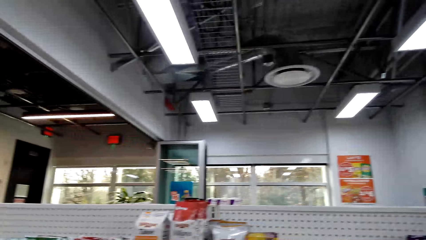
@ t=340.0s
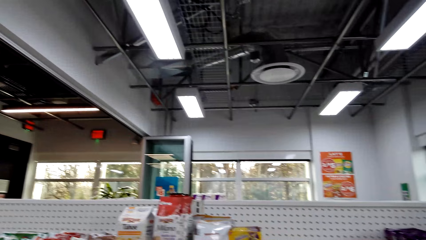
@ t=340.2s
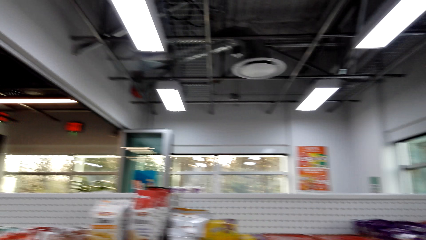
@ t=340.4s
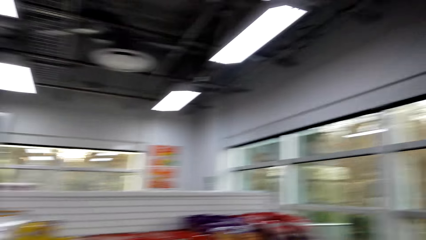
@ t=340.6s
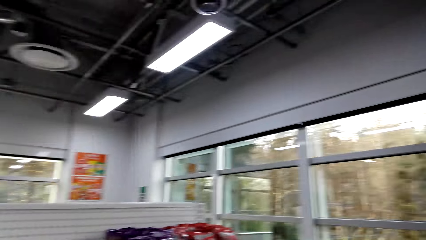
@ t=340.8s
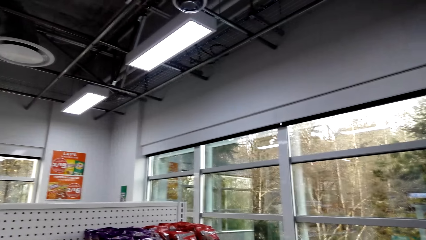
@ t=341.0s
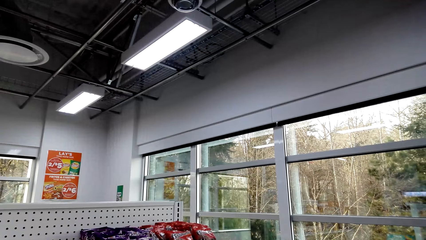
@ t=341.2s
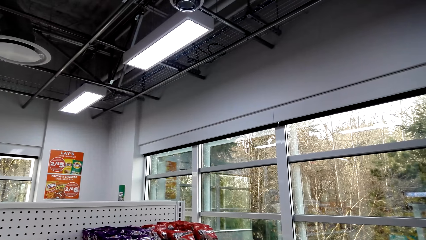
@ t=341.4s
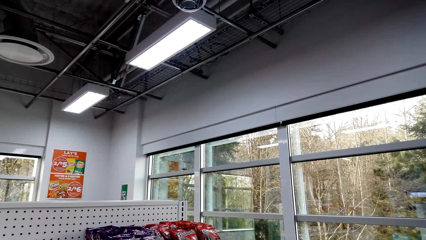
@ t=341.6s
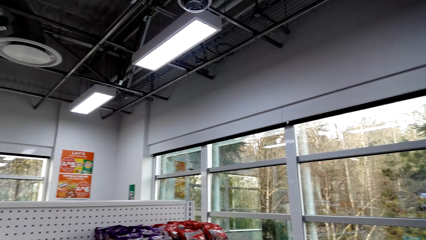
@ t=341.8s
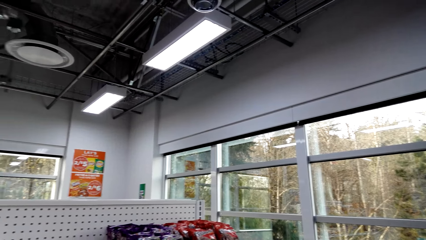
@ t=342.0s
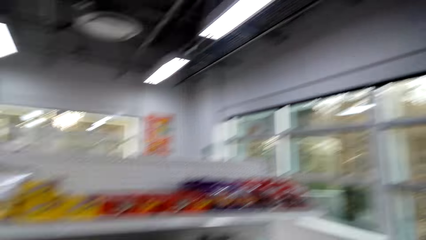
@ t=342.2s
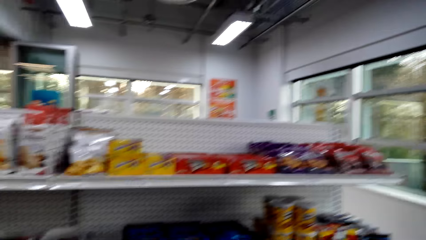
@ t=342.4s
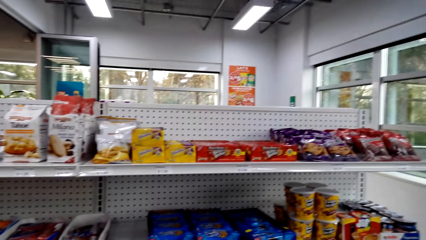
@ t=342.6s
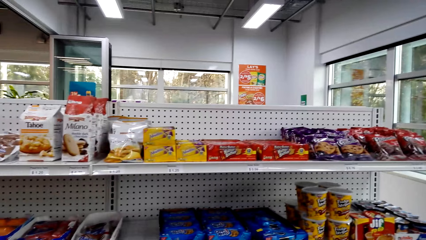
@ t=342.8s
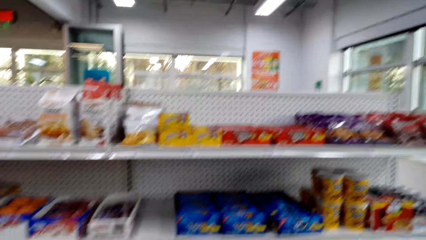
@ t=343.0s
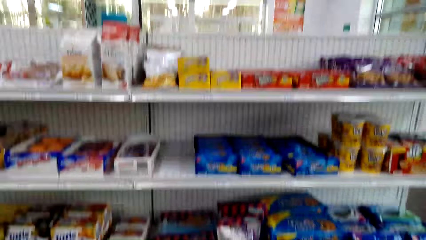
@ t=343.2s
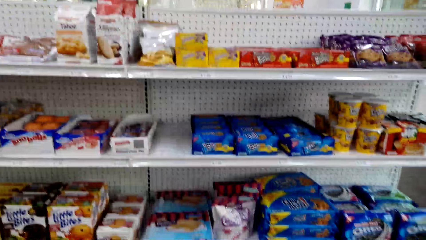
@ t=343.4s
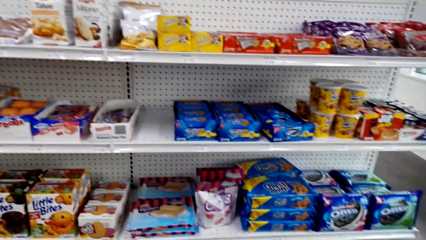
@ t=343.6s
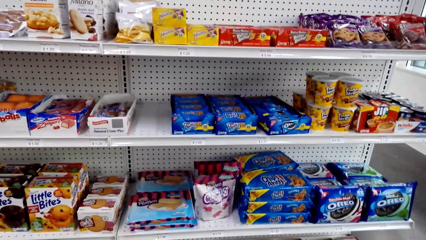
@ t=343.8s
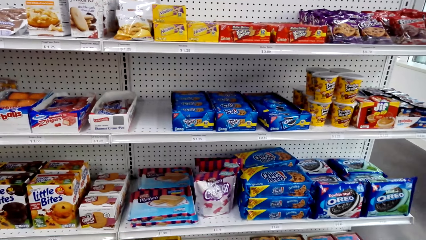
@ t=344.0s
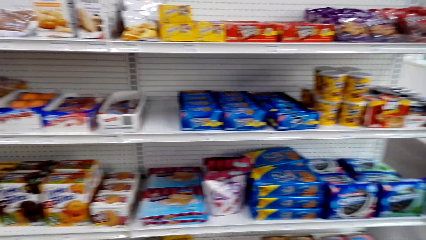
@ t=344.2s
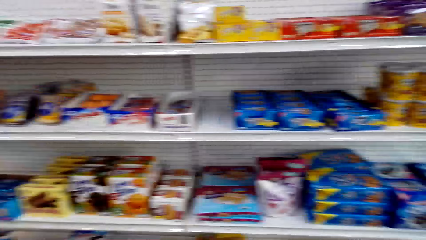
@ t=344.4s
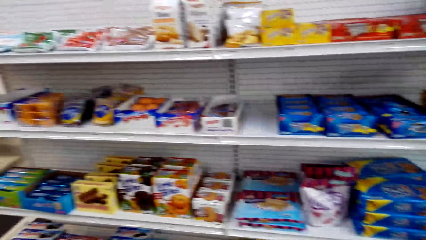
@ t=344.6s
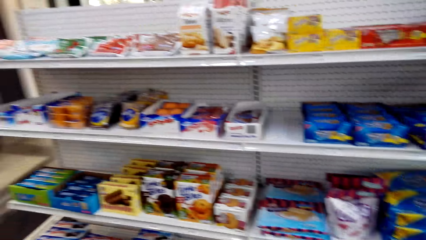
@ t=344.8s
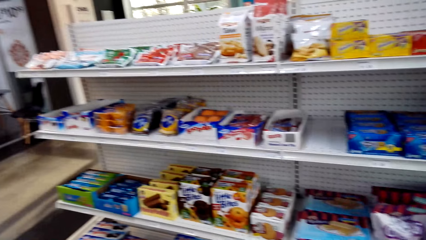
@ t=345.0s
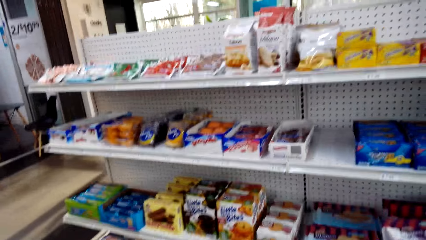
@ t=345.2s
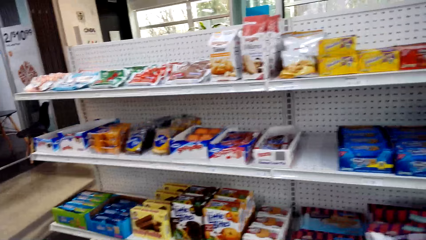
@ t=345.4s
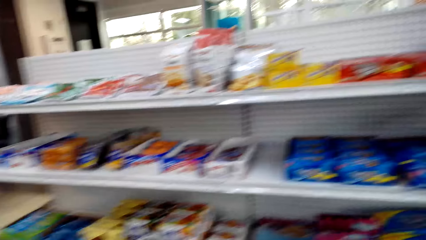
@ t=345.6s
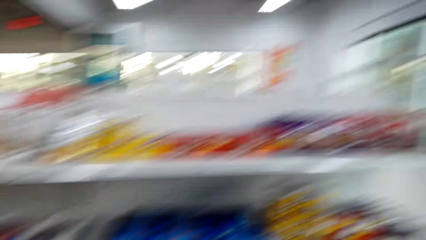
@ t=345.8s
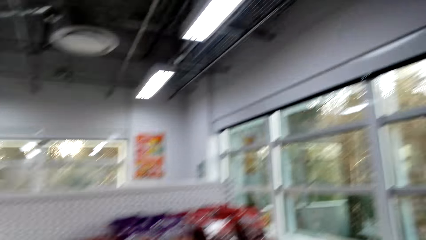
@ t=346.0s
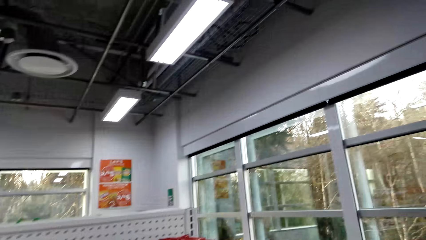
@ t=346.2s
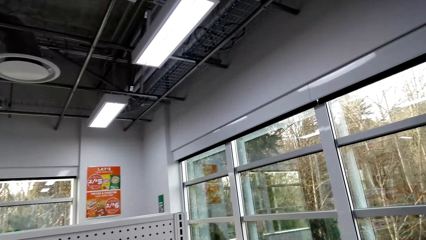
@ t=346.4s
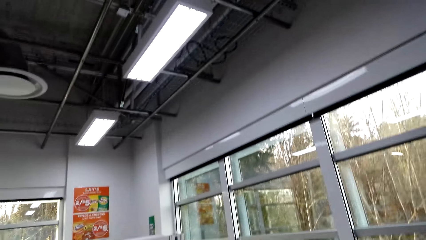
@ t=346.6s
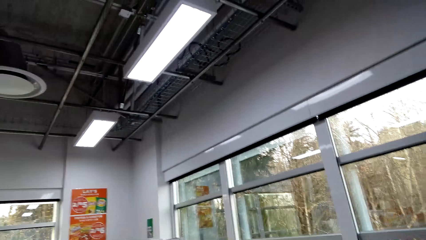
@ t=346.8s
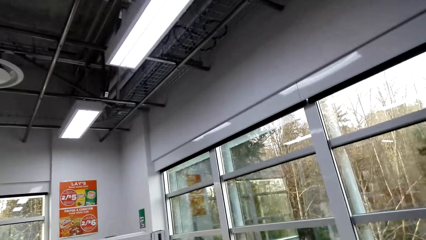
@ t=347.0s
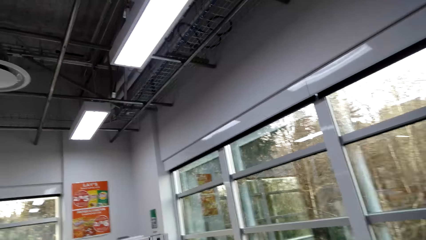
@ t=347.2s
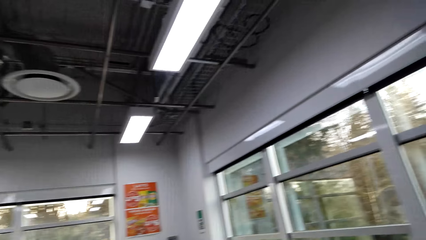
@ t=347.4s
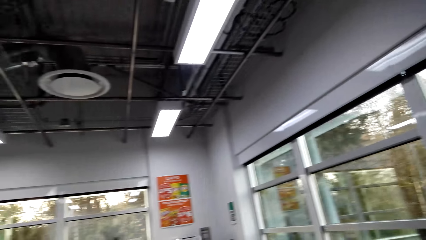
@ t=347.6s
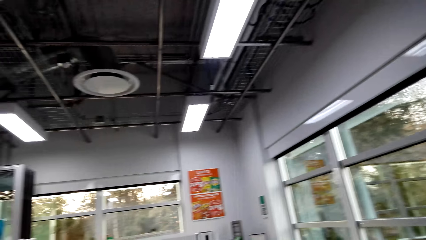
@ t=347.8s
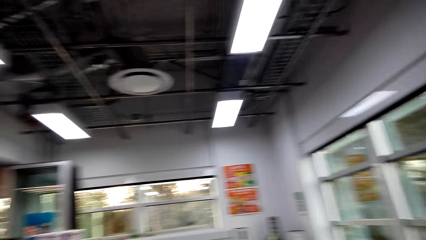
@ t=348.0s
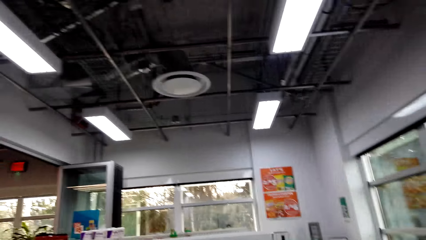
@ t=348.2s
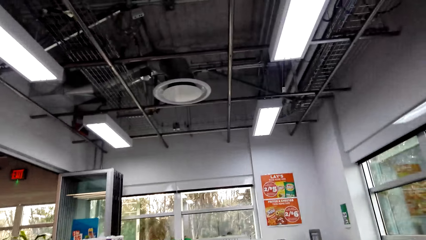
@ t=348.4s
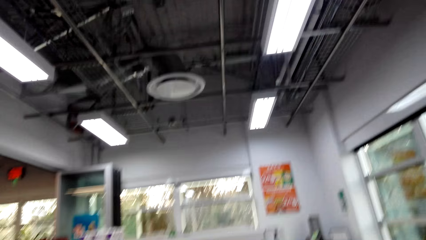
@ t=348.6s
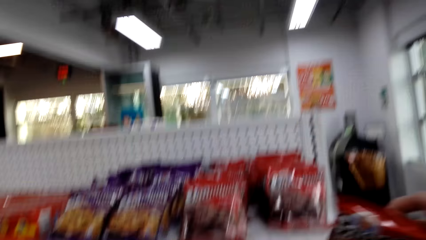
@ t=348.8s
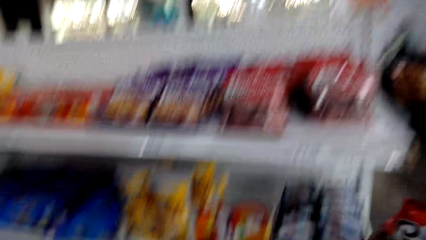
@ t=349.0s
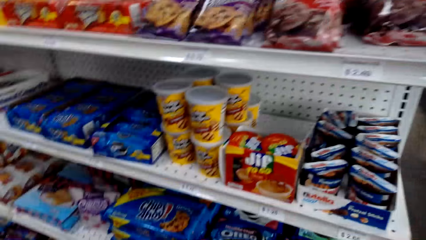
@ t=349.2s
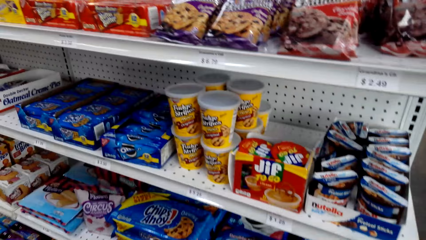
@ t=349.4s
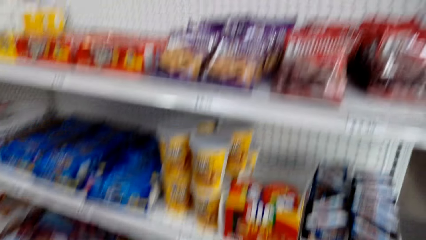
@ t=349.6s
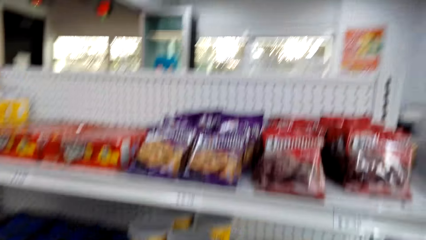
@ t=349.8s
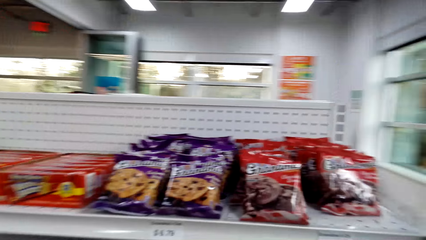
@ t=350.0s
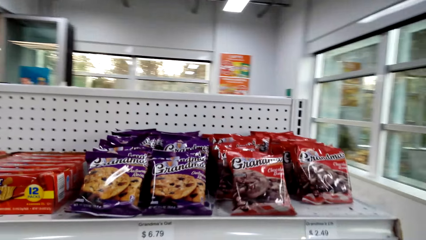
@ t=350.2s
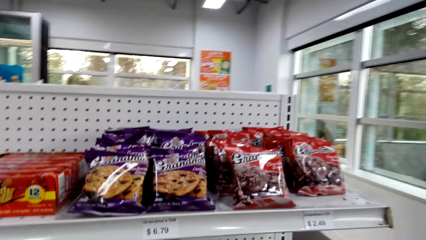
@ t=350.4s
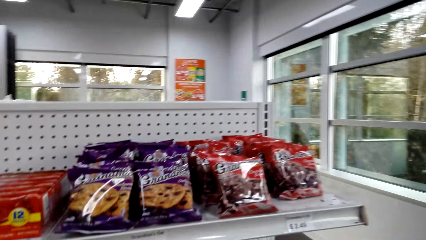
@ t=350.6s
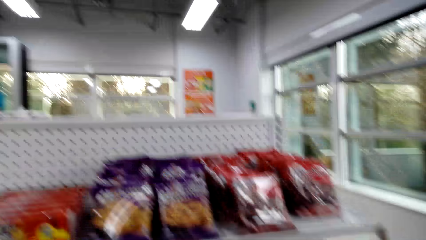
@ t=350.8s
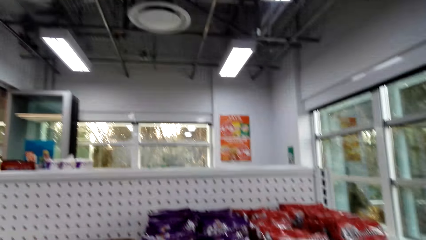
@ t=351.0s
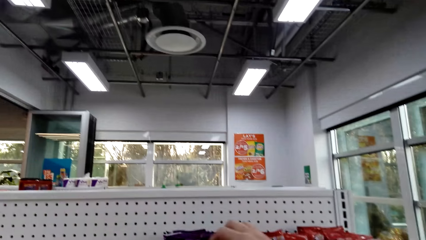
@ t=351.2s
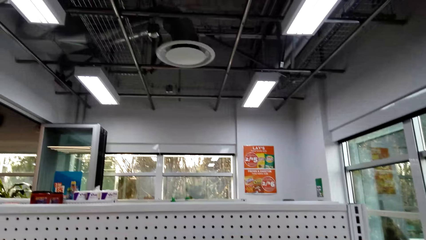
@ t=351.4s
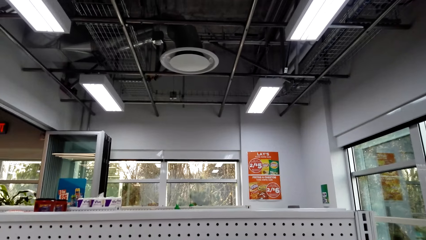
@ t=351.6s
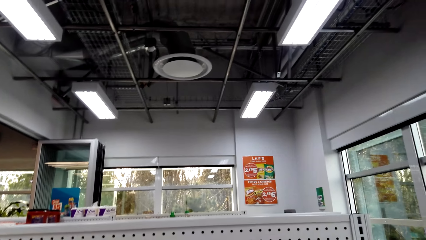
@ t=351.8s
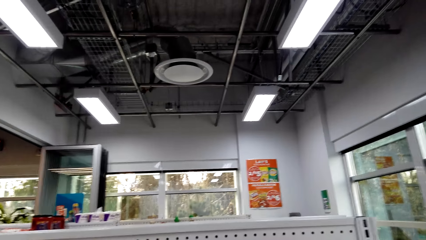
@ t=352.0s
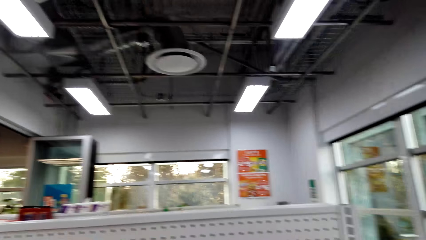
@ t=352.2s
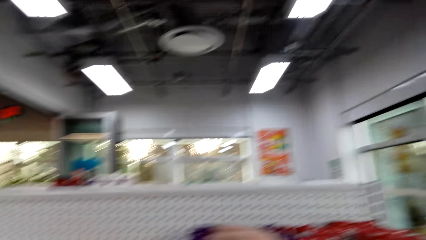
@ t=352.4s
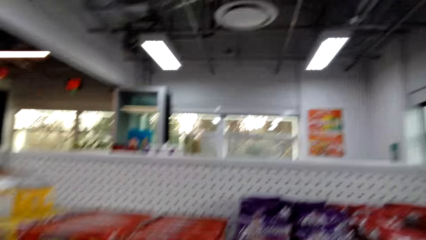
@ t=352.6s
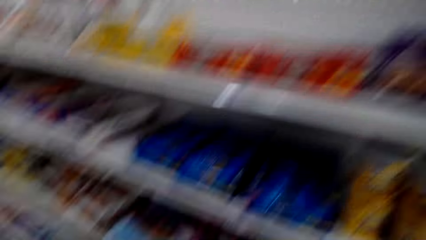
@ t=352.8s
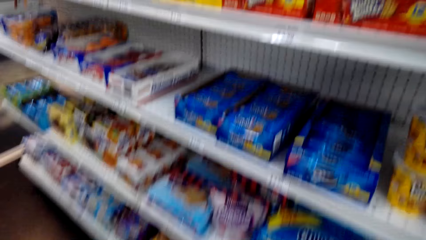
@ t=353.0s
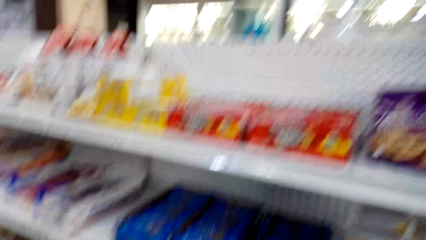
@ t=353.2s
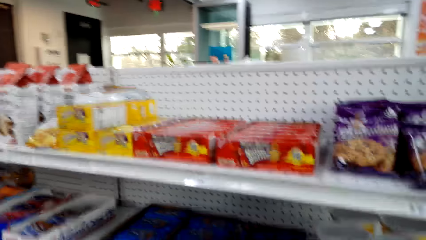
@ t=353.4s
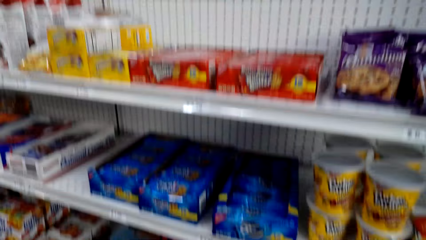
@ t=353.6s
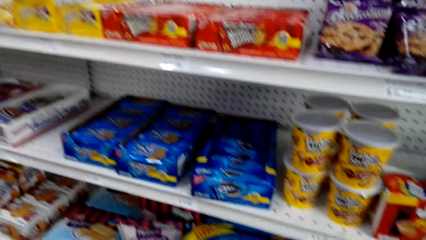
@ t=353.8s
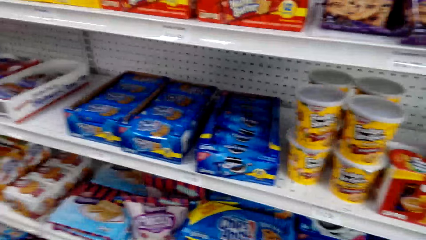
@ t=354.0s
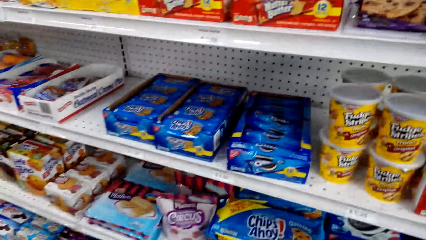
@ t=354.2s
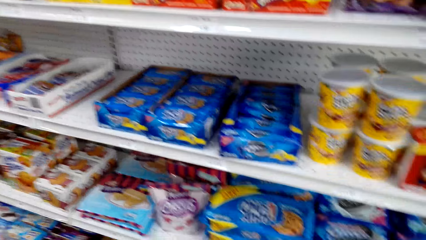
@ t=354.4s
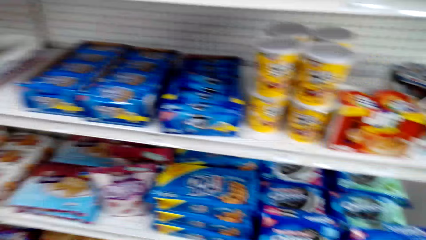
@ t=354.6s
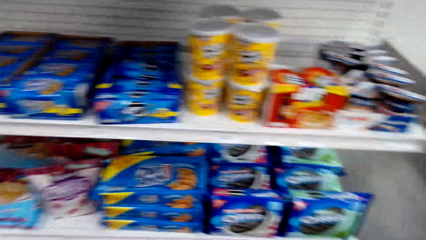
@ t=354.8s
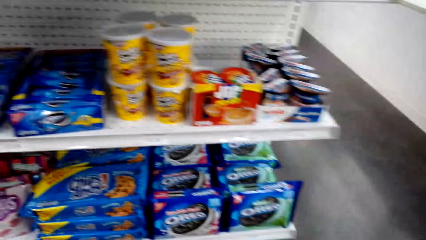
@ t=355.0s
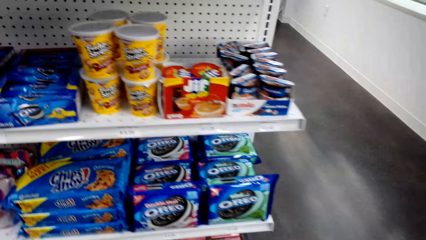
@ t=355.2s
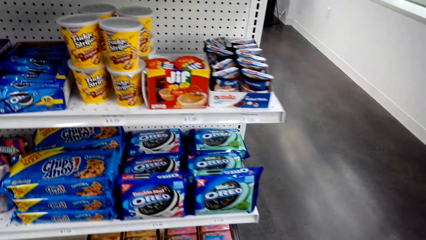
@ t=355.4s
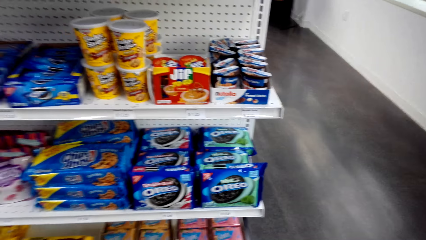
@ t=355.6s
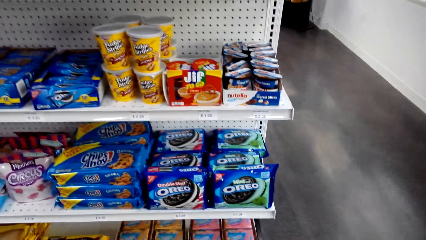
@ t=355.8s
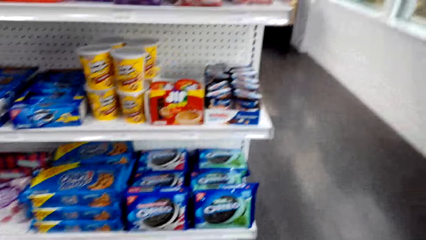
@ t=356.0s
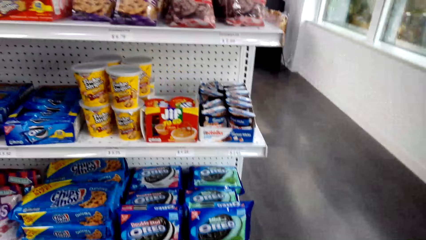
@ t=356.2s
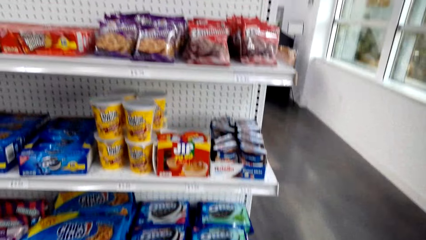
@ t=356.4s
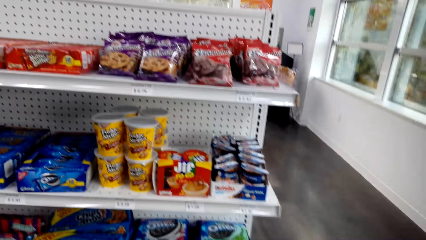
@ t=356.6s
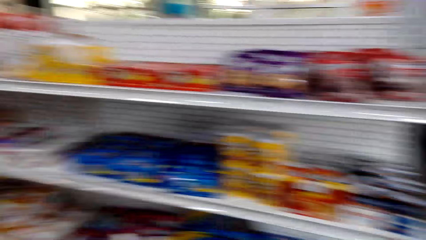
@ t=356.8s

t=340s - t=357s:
The camera wearer looks around repeatedly.
